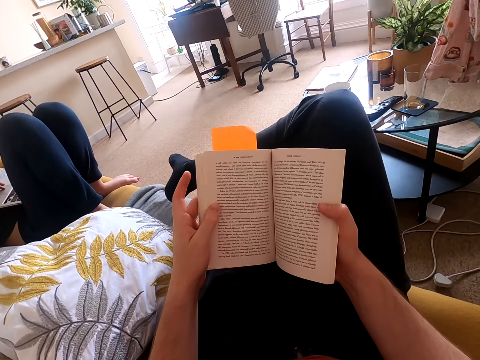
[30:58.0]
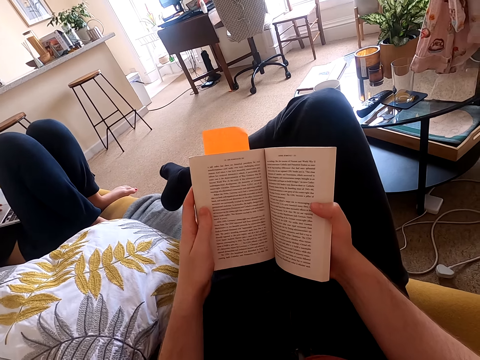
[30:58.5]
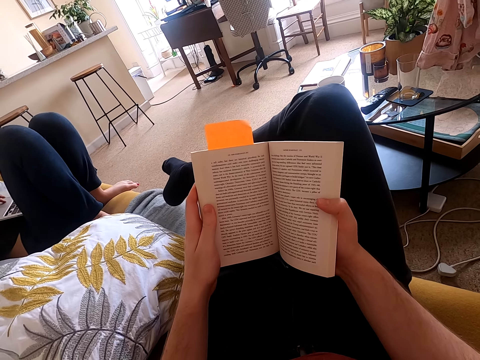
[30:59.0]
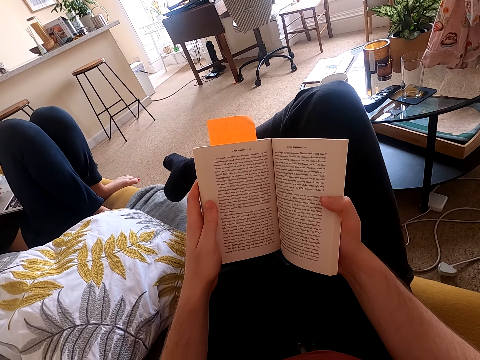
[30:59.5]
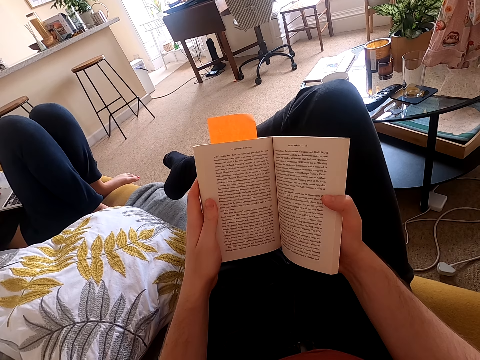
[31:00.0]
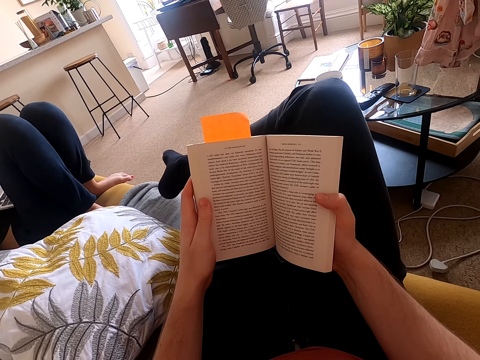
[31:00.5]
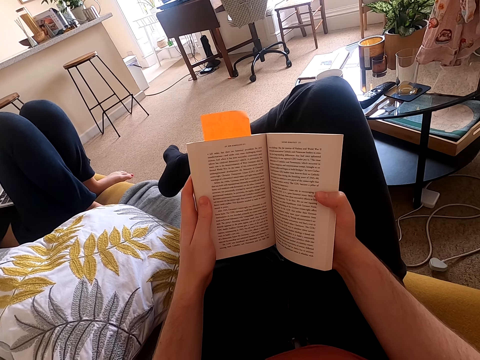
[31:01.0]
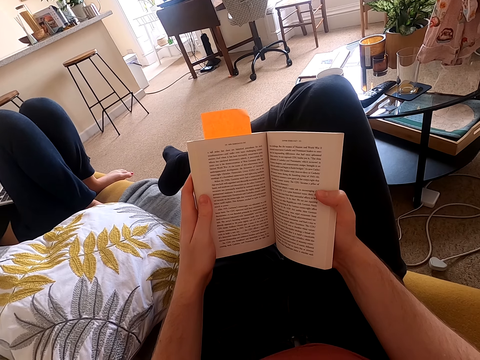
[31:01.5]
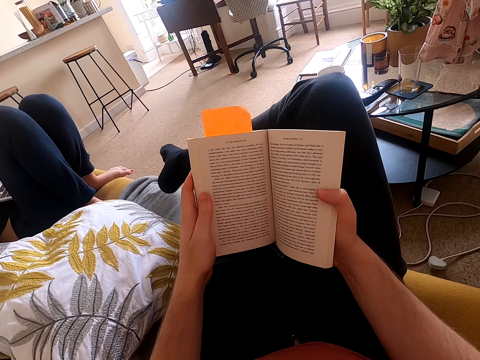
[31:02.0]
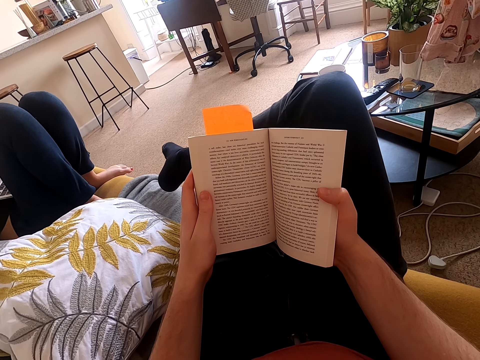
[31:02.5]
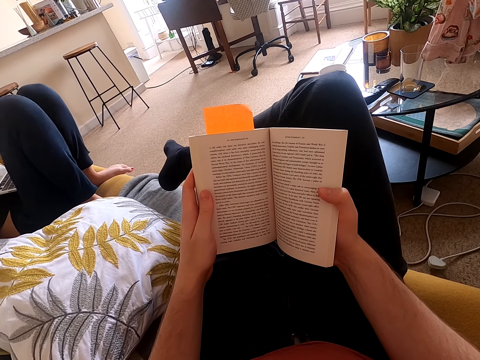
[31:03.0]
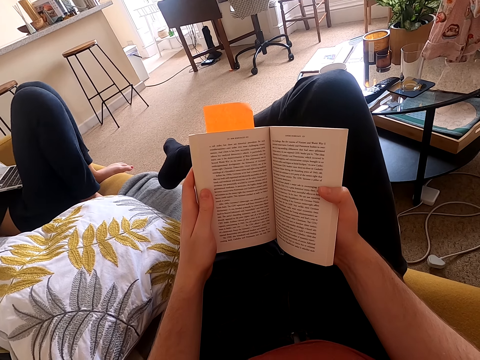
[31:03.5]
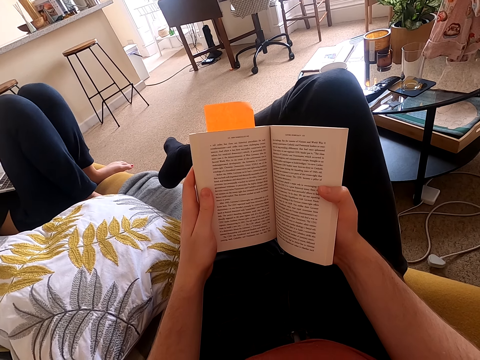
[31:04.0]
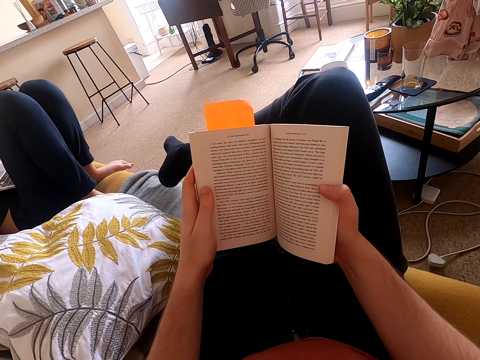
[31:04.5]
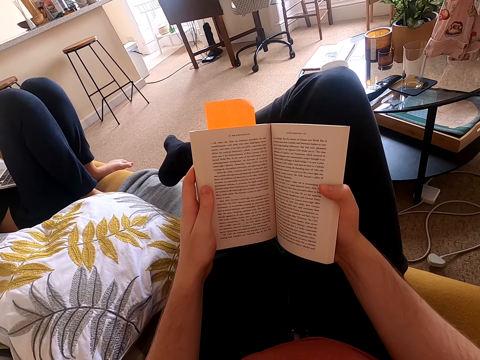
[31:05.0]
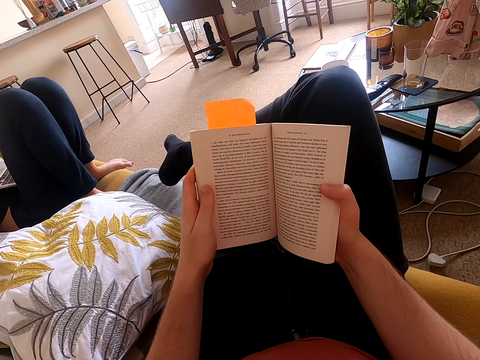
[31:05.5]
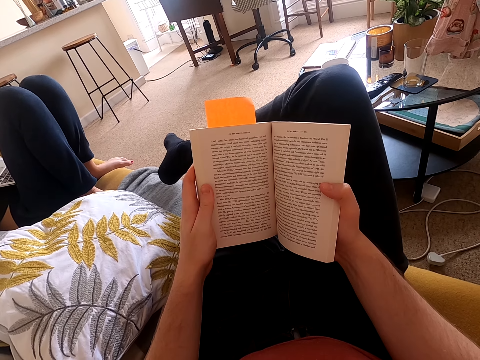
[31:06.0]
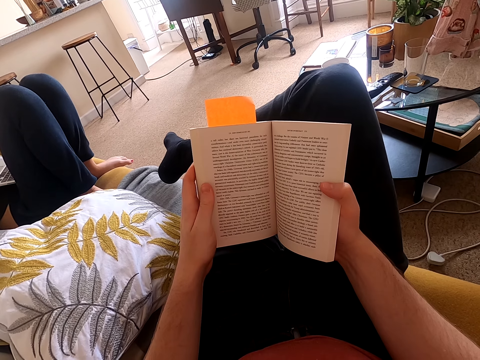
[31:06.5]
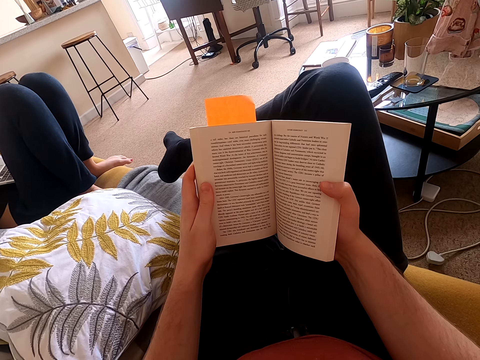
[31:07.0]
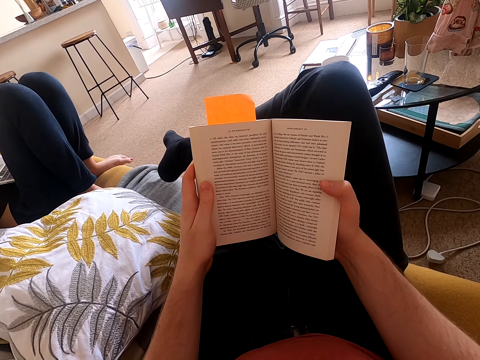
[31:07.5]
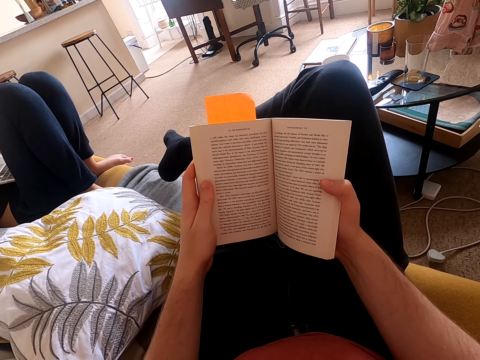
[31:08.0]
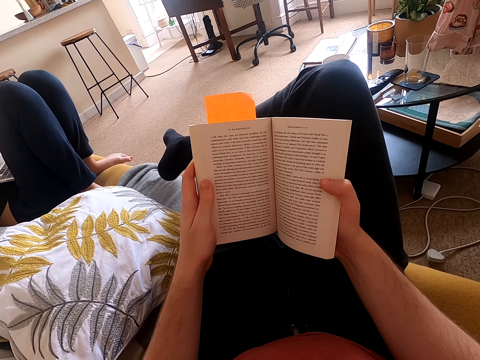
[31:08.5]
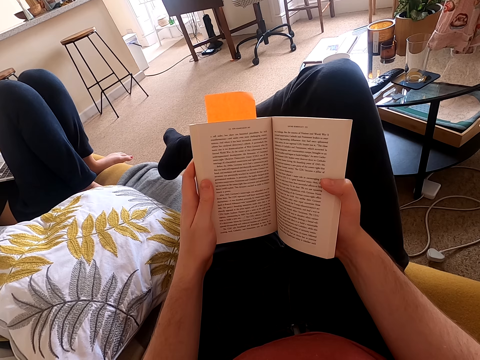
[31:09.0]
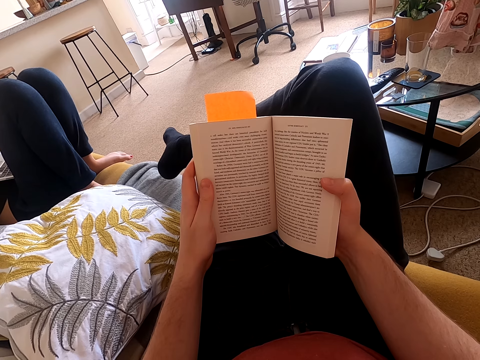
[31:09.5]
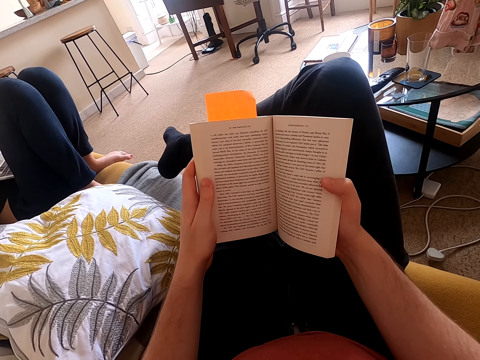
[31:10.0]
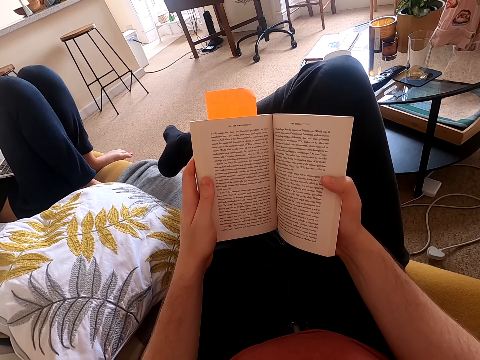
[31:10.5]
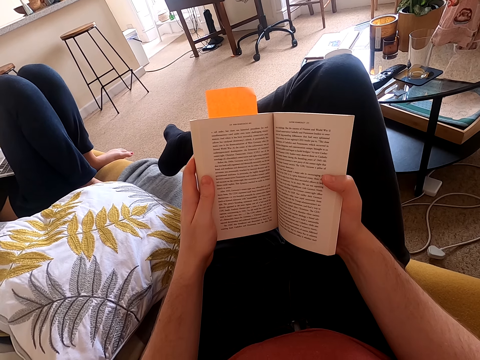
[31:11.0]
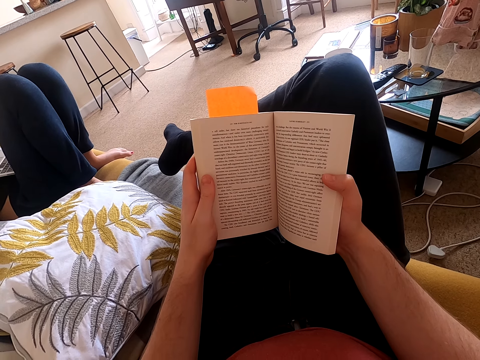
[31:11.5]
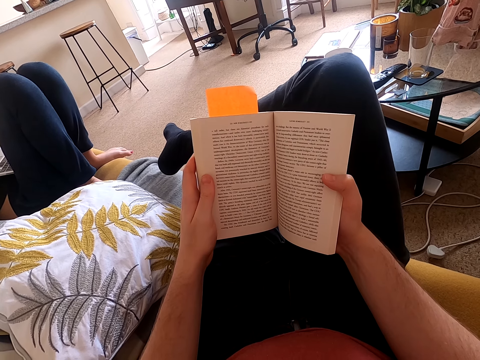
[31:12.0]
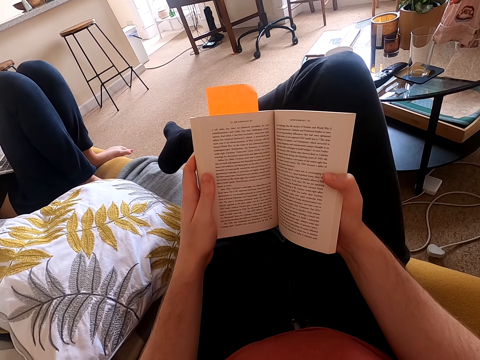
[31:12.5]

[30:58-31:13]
The camera wearer adjusts a book on his hands. He holds the book with both hands. He reads the book. A lady adjusts herself on a couch. The camera wearer reads the book.

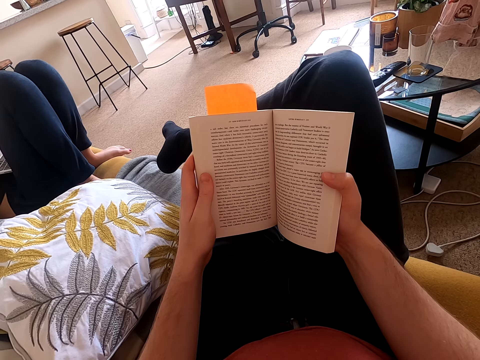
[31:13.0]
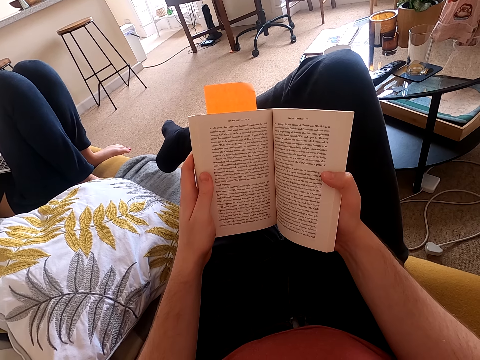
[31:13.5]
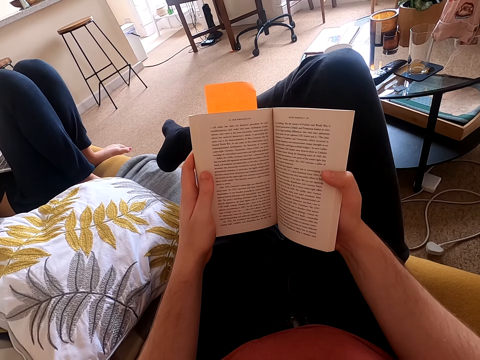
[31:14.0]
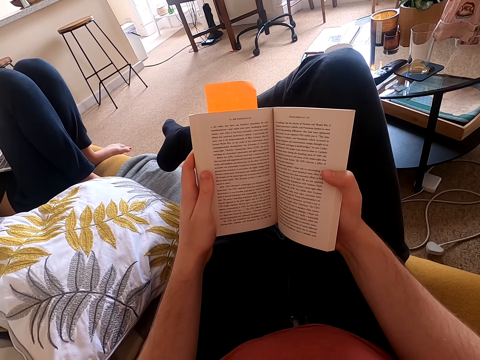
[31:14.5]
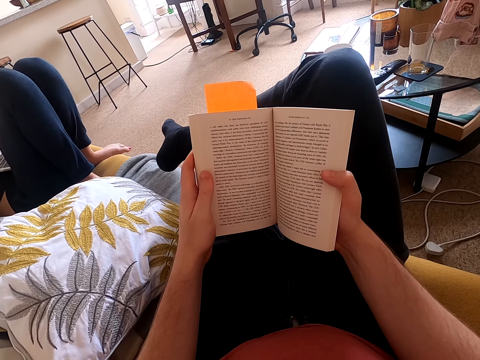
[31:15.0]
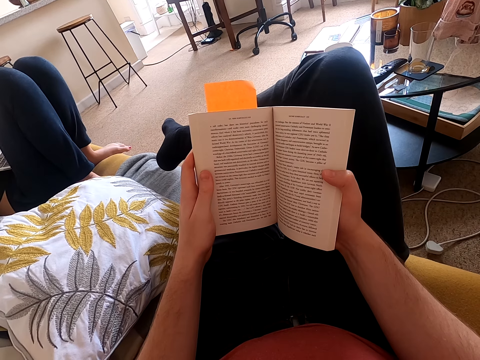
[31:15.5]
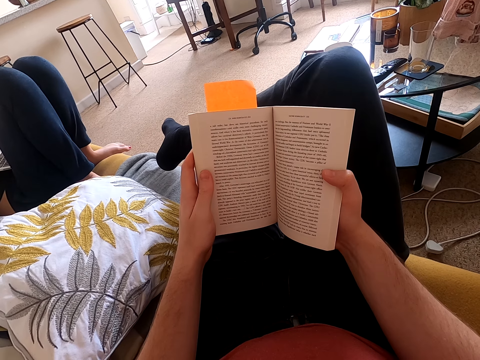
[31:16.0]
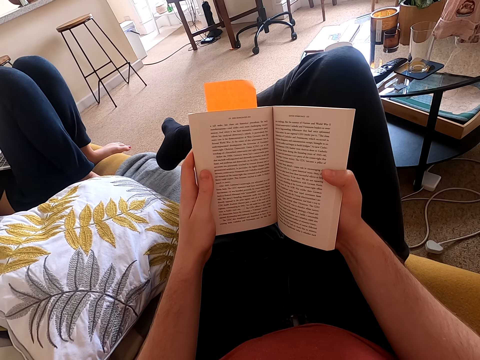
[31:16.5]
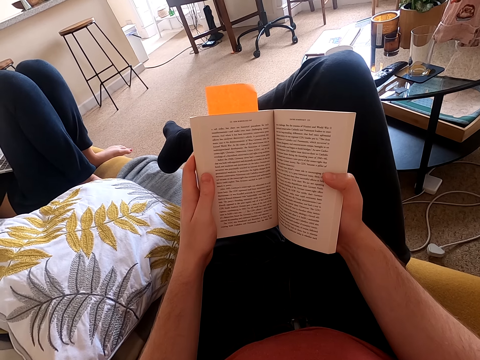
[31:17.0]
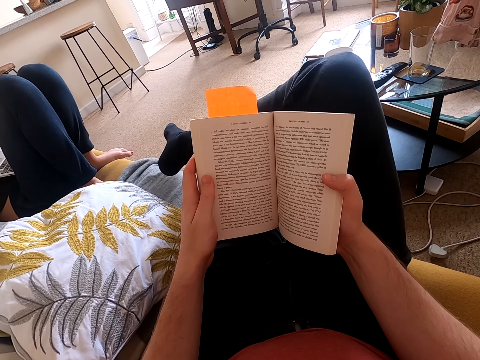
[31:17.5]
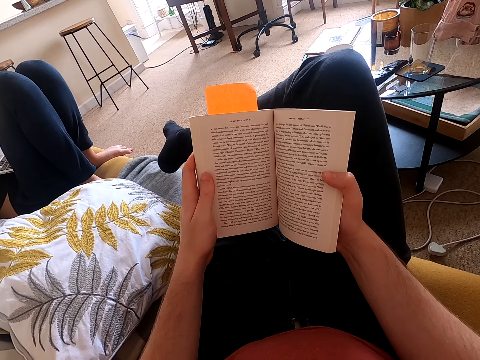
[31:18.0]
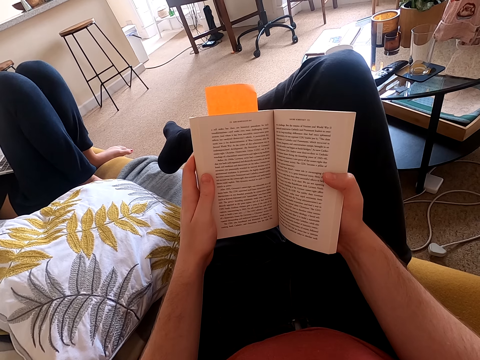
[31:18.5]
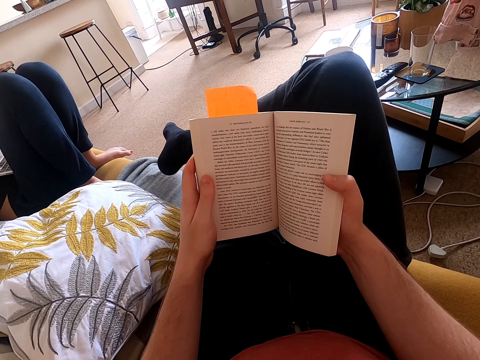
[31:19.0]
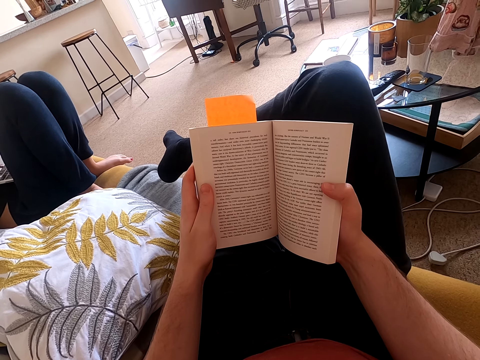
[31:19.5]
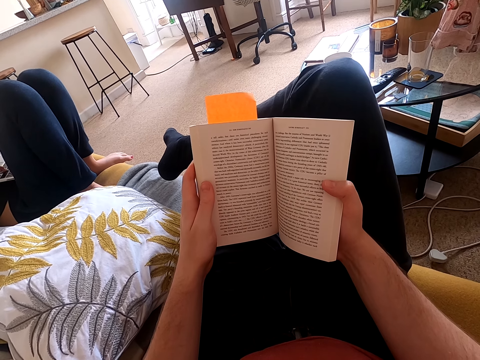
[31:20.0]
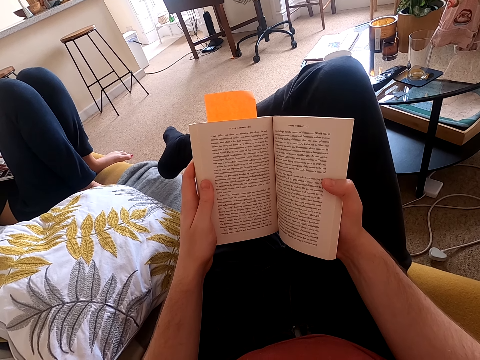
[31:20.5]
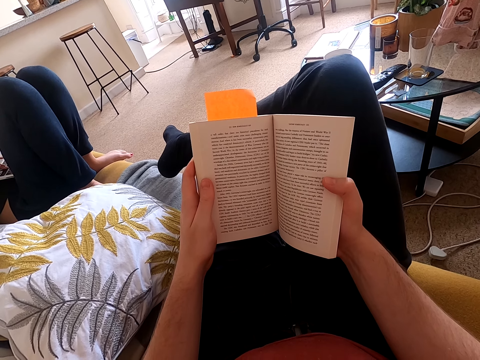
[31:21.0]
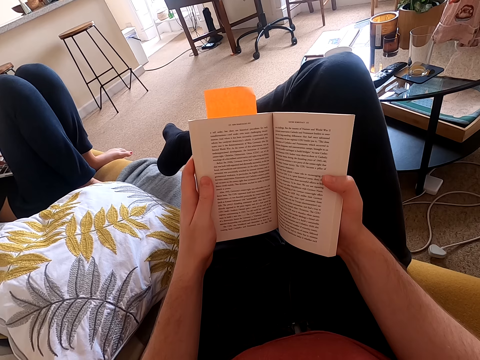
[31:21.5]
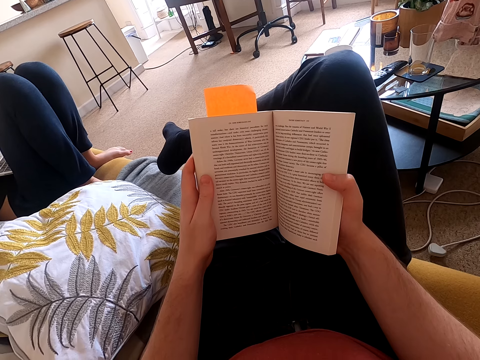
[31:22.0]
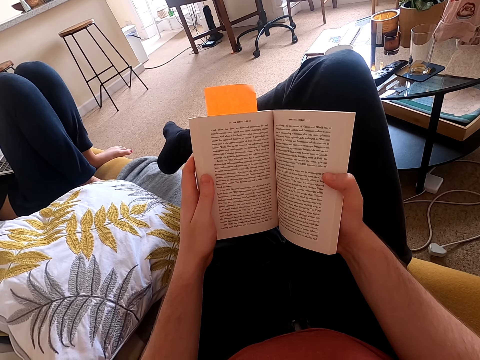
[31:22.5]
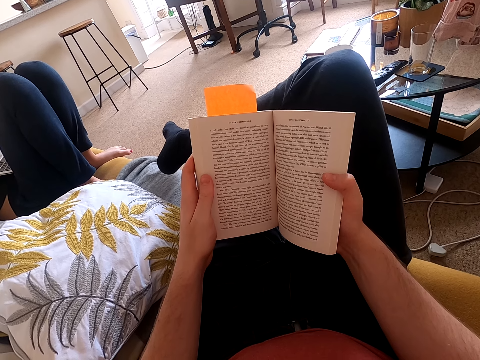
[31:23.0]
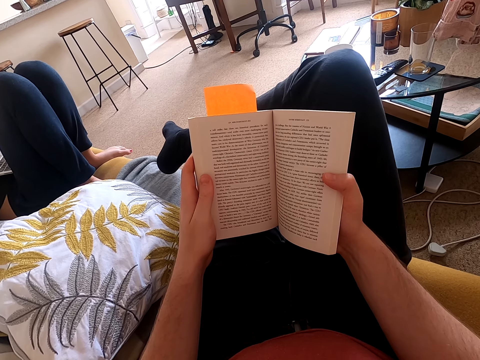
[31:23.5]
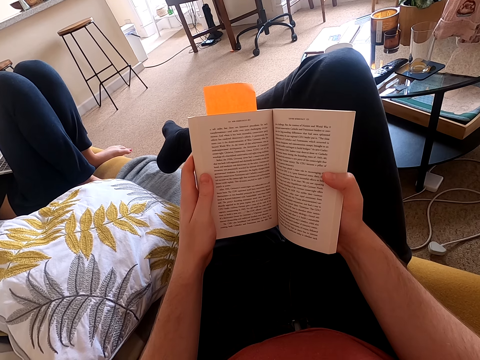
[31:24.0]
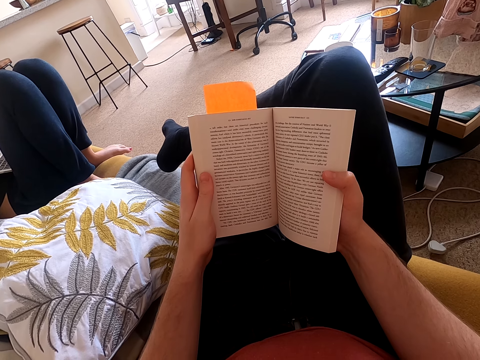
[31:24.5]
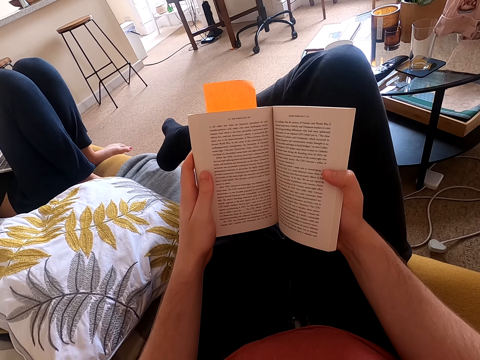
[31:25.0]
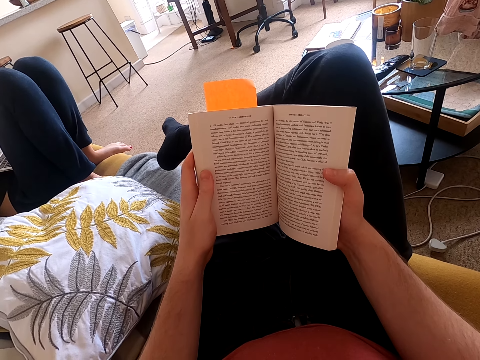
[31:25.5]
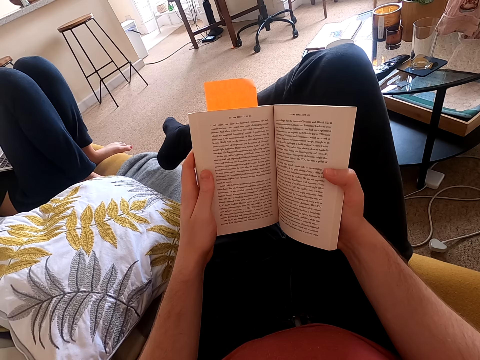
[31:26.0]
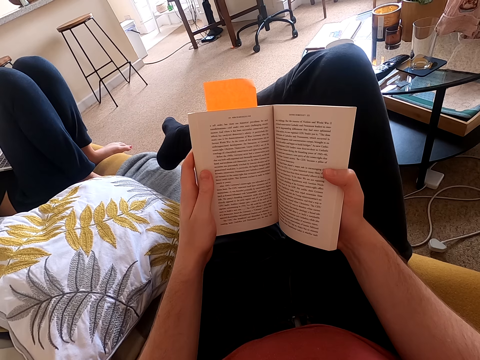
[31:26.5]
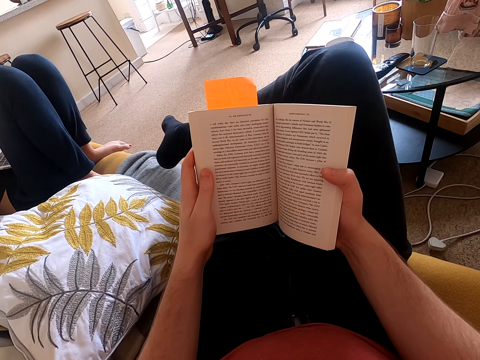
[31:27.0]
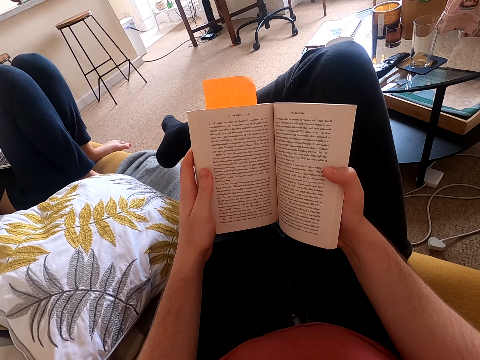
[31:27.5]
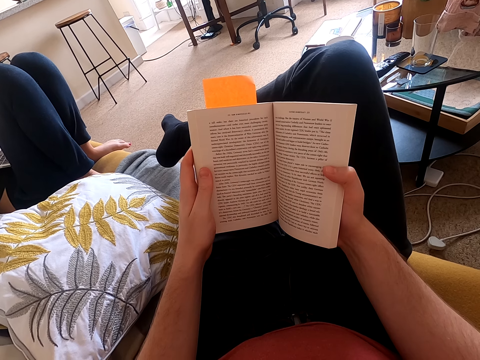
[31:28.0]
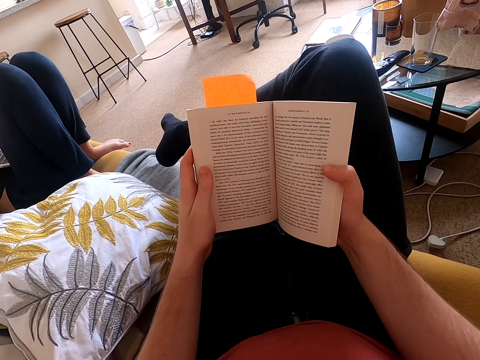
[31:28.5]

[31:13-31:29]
The camera wearer looks around a room. They read a book.
